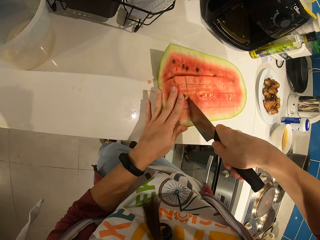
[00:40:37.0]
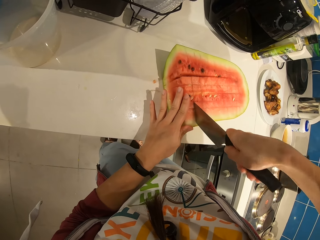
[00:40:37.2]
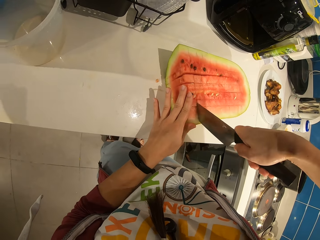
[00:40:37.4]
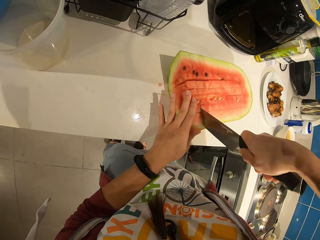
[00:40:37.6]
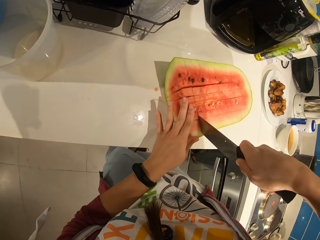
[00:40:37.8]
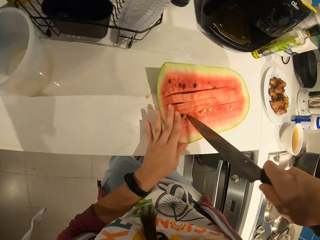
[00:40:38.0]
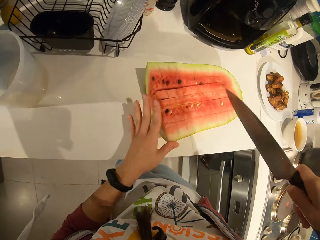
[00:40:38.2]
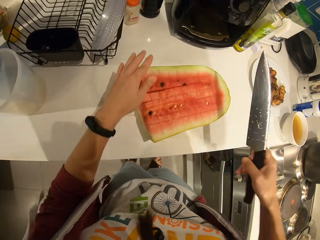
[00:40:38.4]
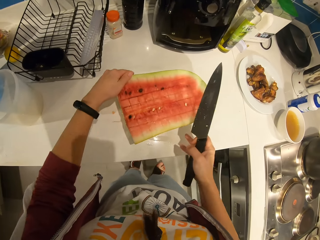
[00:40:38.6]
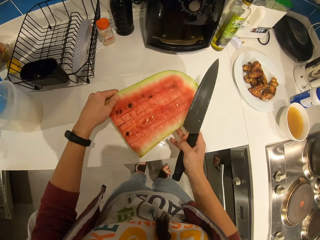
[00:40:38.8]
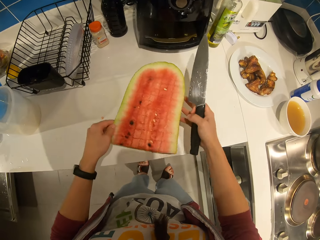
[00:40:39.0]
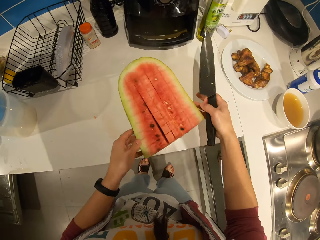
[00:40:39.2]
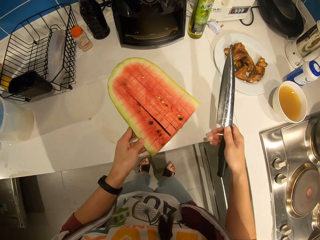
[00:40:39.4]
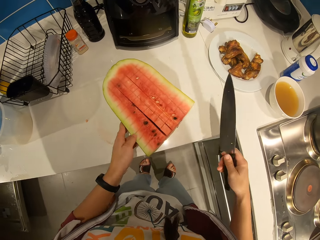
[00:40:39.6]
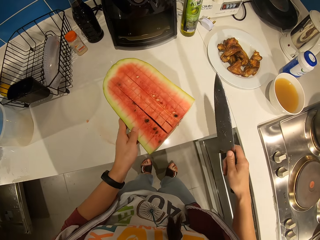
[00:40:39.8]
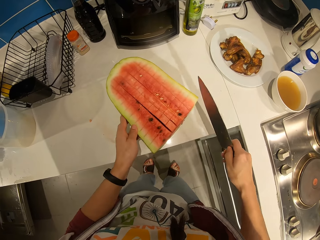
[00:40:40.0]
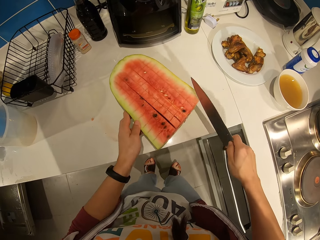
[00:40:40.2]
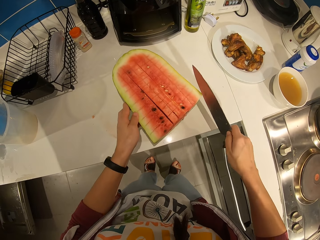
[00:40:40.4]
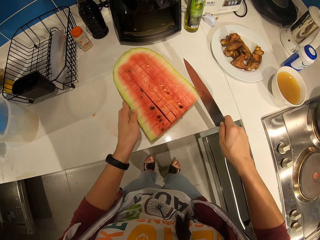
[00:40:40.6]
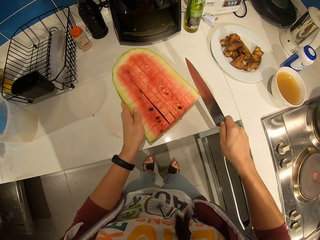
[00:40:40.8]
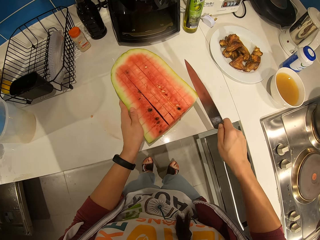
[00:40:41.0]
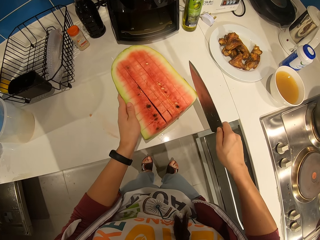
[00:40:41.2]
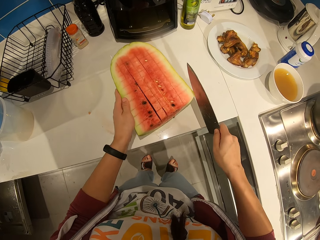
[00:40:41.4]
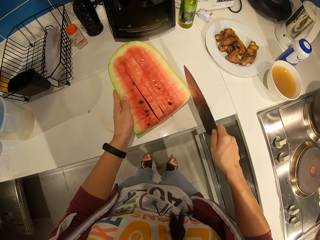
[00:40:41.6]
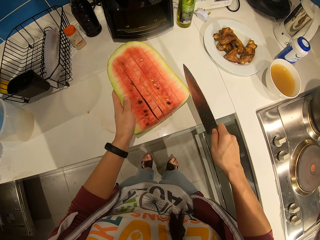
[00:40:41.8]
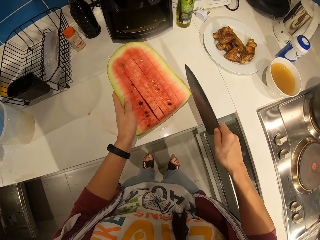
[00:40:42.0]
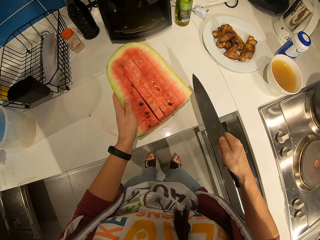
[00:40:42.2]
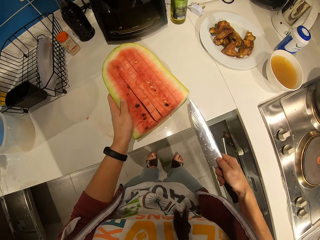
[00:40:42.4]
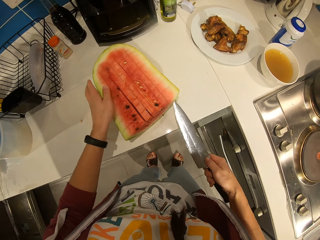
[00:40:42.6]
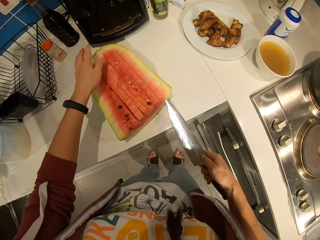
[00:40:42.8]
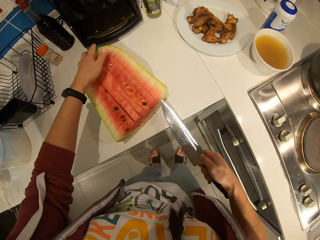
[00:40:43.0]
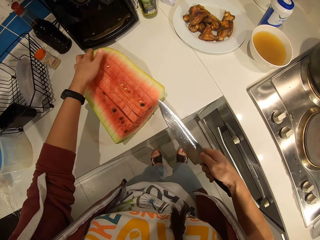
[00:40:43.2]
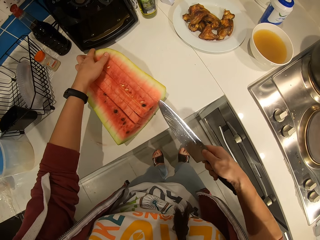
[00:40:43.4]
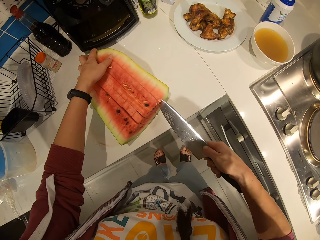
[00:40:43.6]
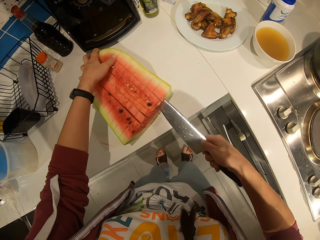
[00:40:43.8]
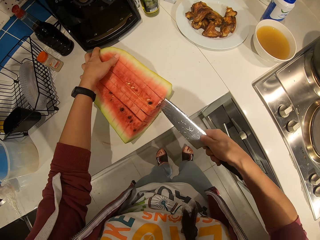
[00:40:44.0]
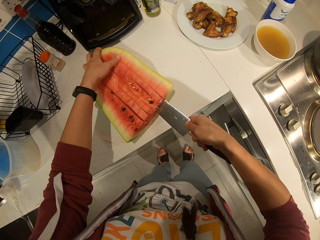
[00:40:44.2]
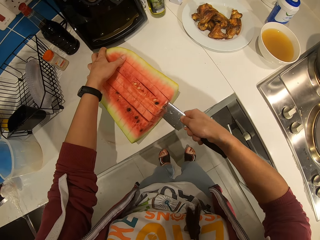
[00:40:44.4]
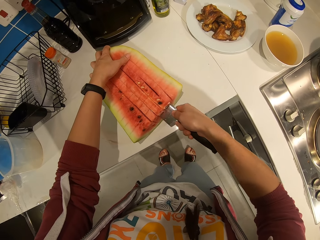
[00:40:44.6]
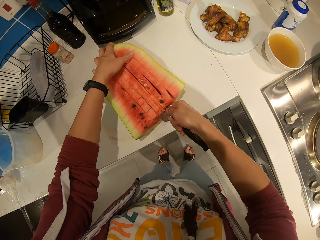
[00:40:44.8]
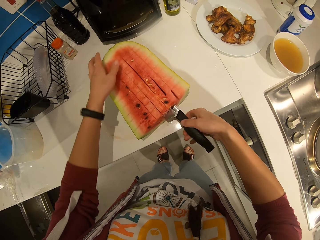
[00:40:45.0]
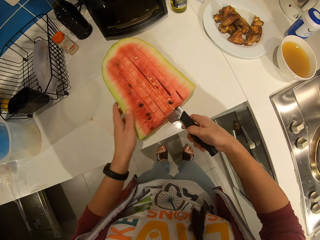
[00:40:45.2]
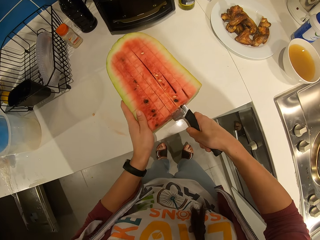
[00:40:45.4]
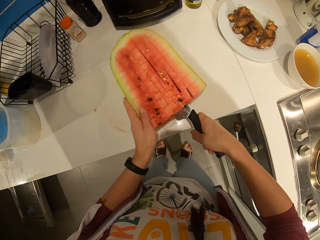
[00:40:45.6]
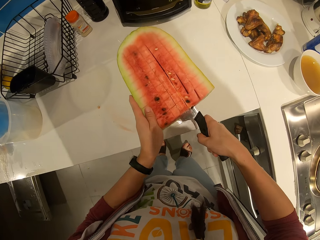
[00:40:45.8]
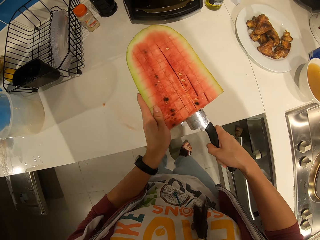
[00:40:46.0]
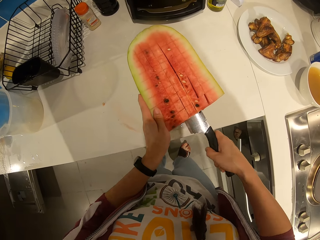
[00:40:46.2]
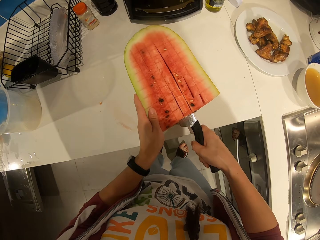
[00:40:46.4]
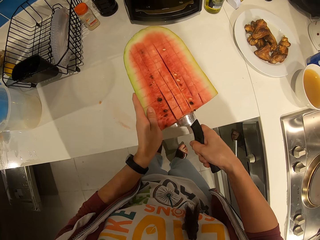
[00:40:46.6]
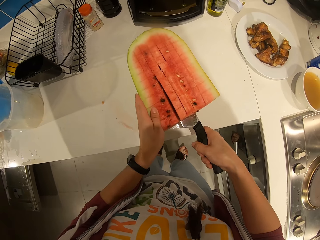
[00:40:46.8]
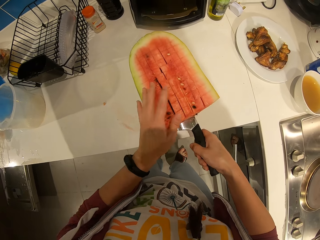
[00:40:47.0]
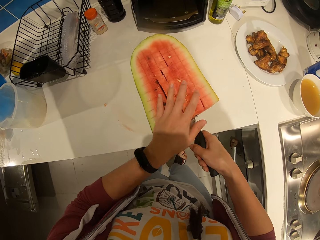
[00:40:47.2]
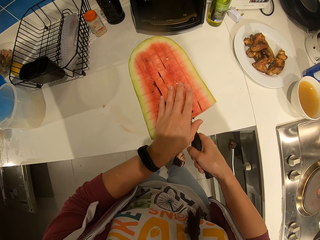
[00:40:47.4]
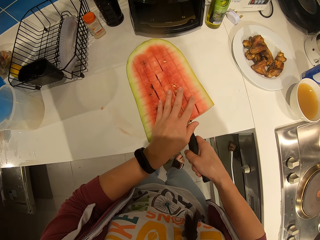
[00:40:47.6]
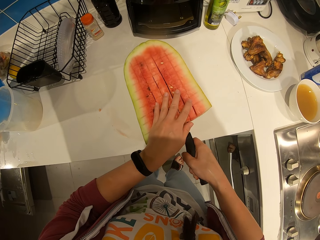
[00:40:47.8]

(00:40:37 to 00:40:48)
The camera wearer turns the melon. They adjust the watermelon on the table. They cut through the watermelon with the knife.

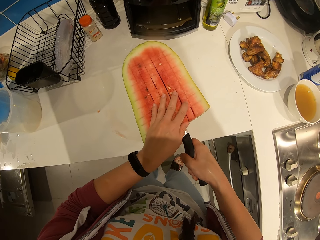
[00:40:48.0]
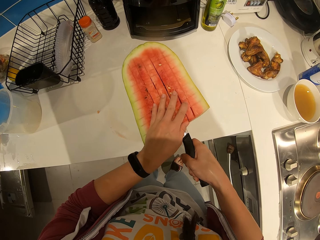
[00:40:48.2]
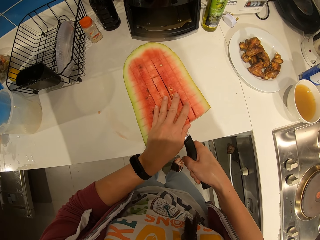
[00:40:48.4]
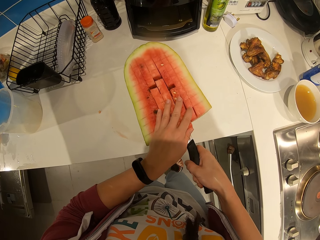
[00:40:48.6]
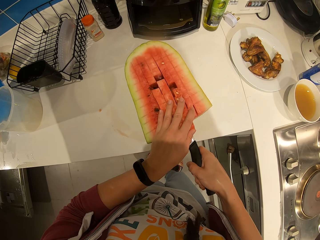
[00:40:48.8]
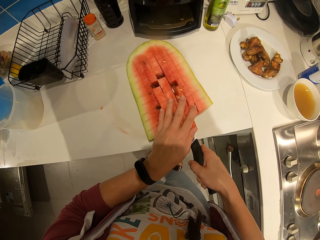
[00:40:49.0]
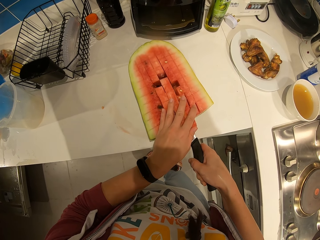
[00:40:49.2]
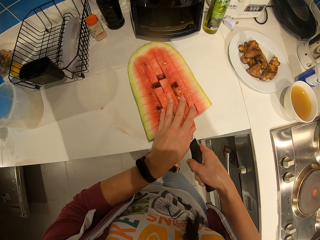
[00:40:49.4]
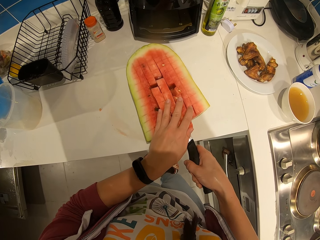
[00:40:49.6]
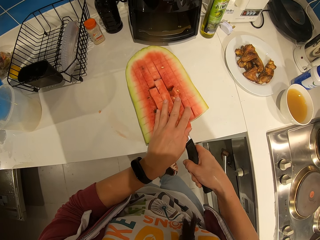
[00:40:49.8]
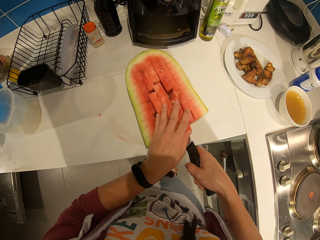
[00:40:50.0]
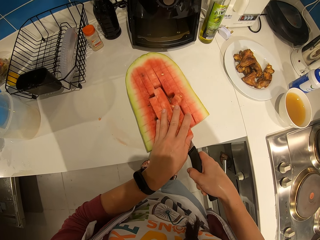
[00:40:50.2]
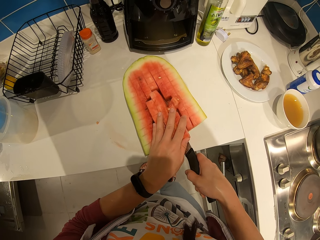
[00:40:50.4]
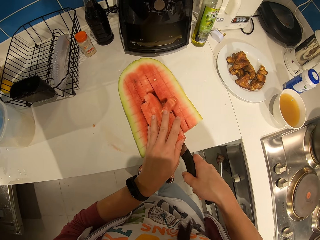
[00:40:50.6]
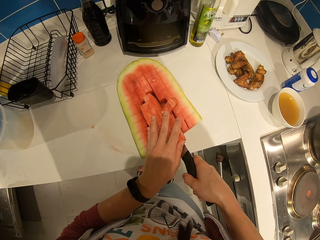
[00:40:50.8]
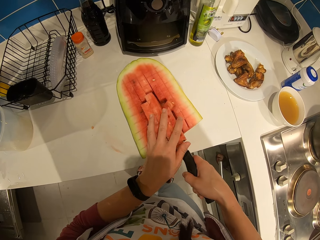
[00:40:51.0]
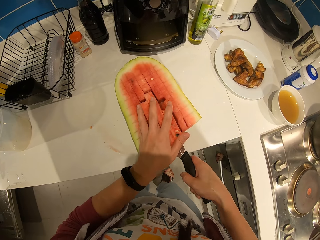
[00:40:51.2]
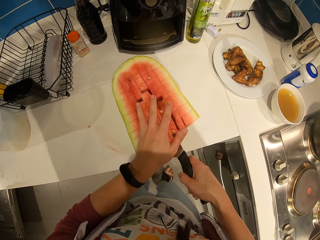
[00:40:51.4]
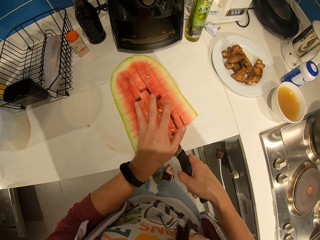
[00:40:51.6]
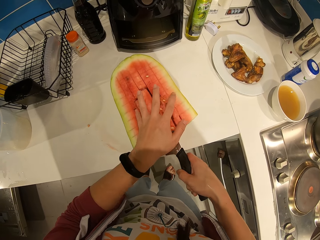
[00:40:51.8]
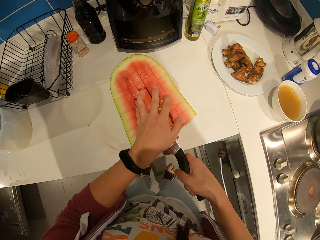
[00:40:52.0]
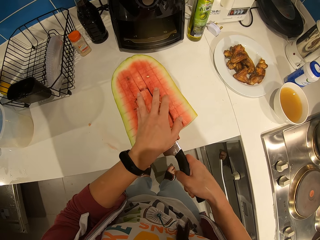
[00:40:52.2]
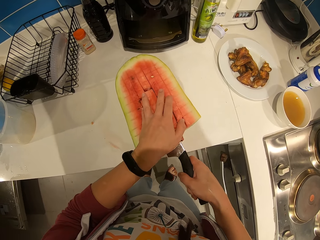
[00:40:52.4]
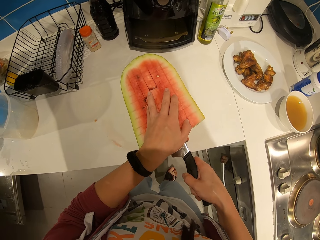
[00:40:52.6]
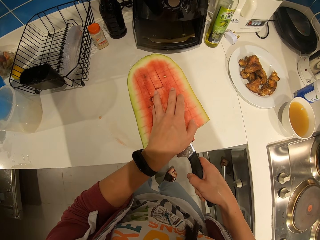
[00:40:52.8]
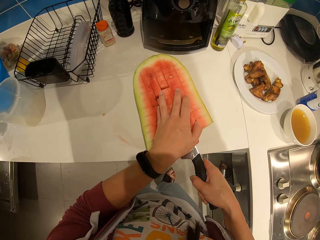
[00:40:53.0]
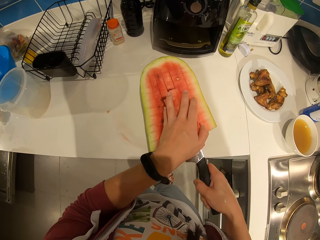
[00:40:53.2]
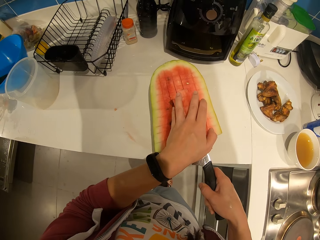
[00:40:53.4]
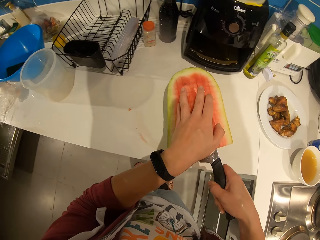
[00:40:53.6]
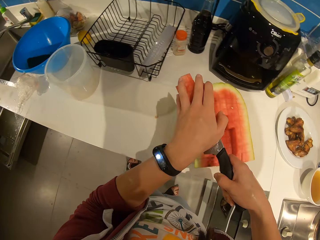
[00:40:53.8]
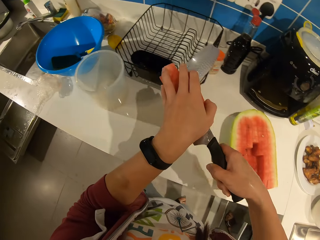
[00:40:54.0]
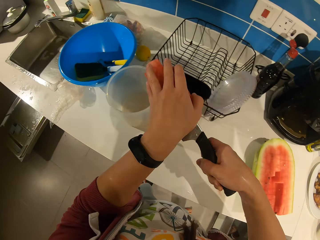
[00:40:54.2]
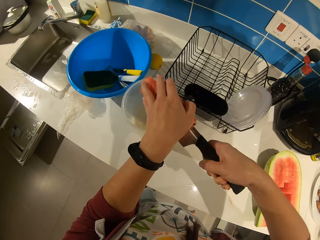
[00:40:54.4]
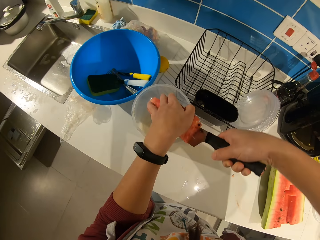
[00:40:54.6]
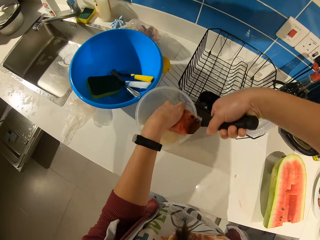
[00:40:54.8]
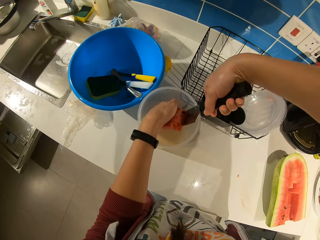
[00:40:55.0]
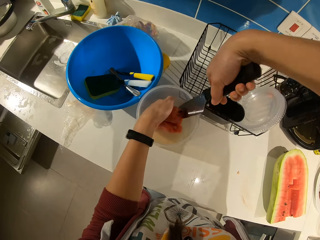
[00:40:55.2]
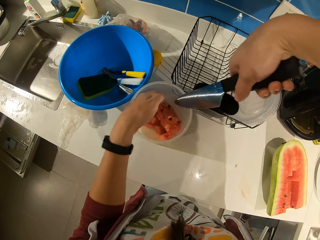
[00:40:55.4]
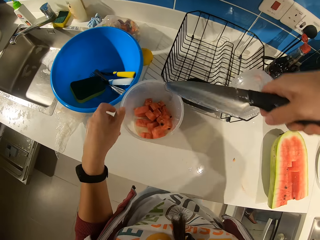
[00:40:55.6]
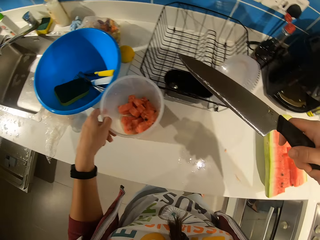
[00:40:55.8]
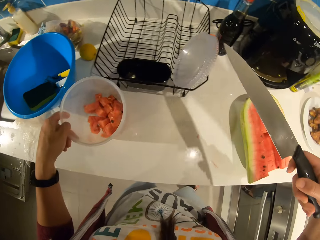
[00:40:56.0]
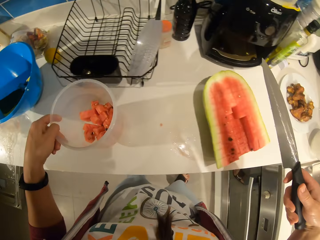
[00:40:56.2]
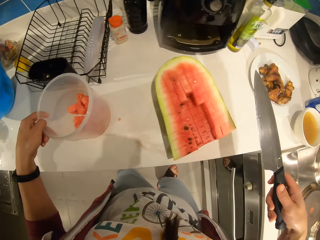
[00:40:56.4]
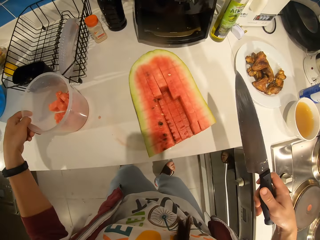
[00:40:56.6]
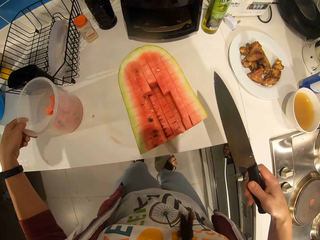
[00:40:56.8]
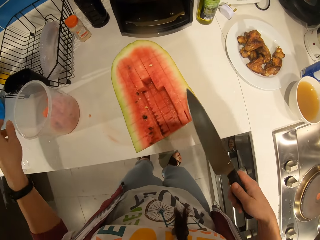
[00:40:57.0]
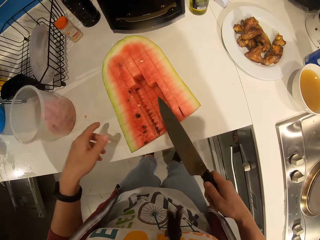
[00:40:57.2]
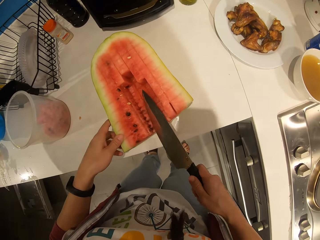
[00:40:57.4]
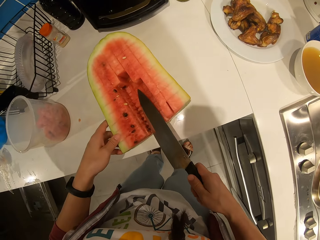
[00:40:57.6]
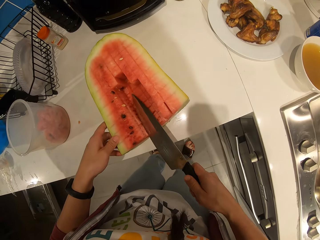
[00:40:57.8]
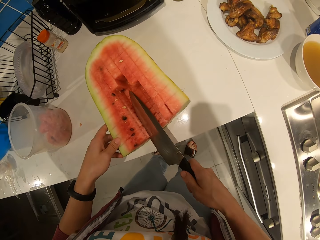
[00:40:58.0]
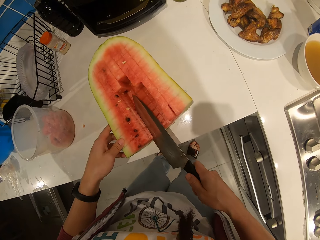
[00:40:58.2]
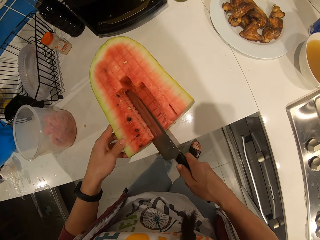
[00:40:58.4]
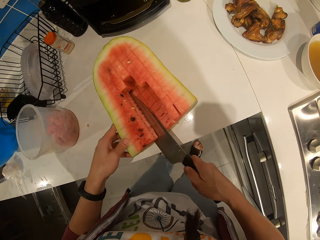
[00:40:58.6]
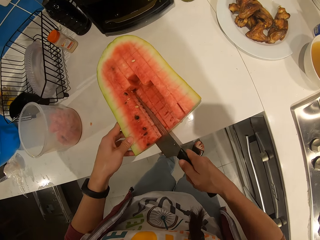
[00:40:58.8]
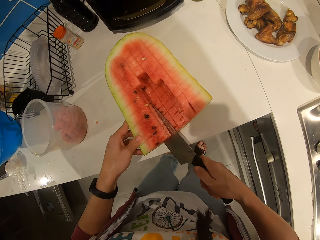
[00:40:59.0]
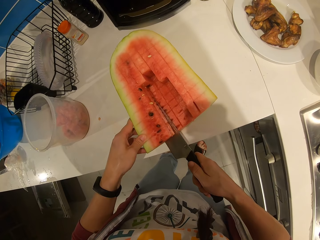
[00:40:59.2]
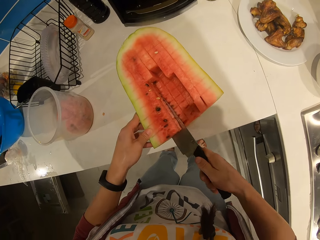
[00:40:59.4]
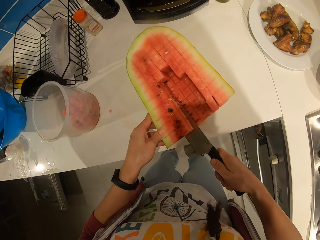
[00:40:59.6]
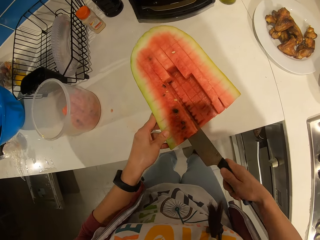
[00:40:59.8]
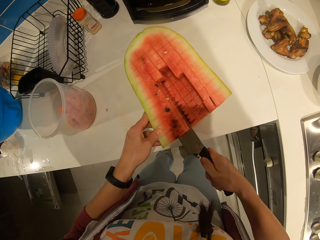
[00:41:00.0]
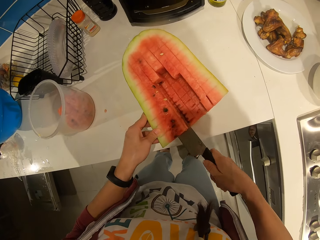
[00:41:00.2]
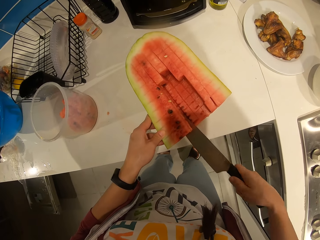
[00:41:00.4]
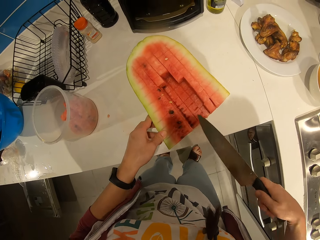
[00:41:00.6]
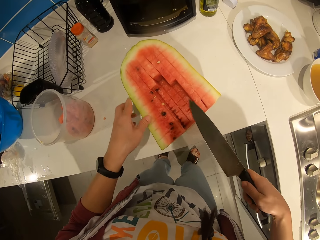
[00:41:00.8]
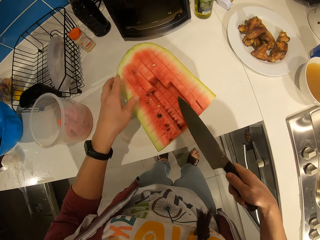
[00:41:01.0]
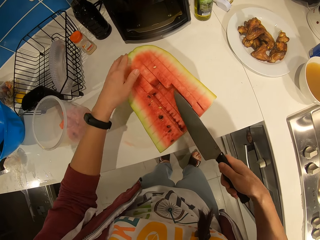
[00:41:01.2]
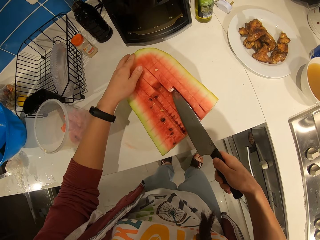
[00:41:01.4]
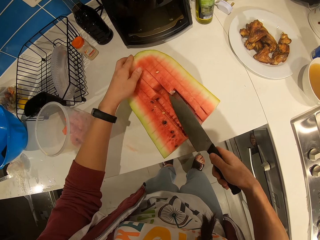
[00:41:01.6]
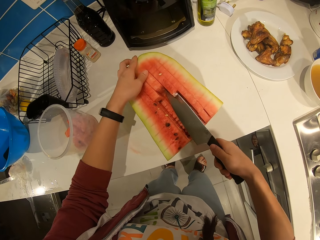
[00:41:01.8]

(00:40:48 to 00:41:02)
The camera wearer lifts pieces of watermelon with his hand. He puts the pieces of watermelon in a plastic container. He moves the plastic container on the table. He cuts through the watermelon with the knife.
